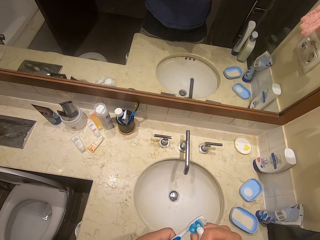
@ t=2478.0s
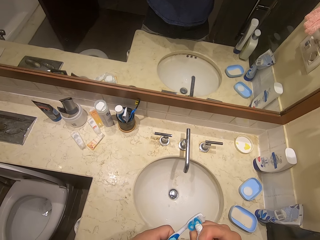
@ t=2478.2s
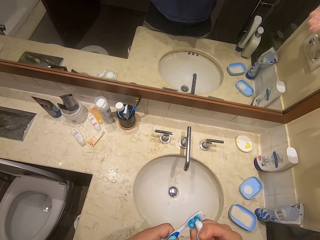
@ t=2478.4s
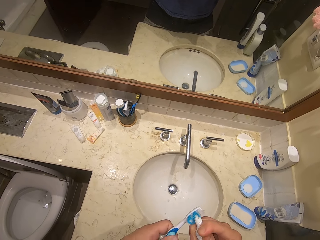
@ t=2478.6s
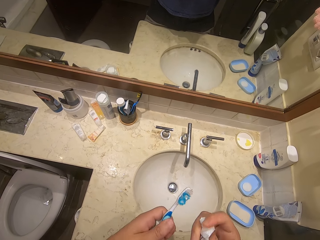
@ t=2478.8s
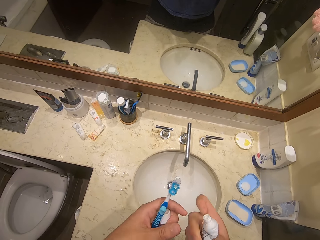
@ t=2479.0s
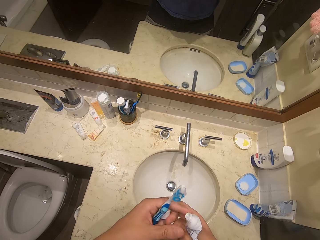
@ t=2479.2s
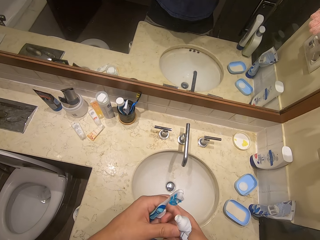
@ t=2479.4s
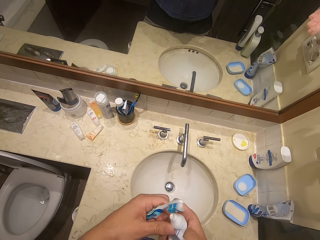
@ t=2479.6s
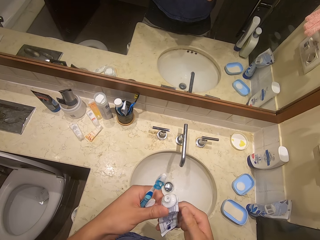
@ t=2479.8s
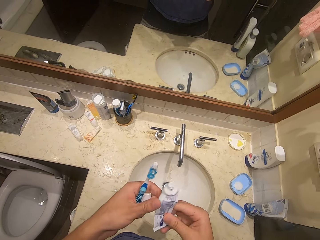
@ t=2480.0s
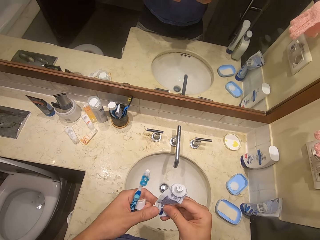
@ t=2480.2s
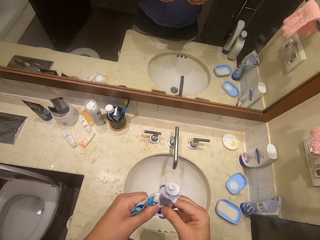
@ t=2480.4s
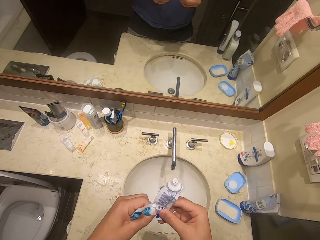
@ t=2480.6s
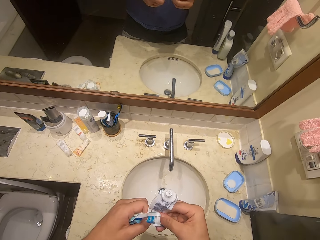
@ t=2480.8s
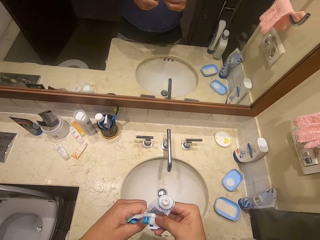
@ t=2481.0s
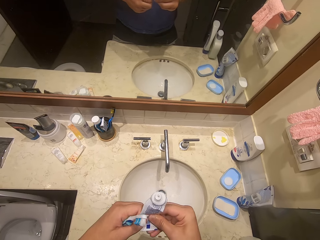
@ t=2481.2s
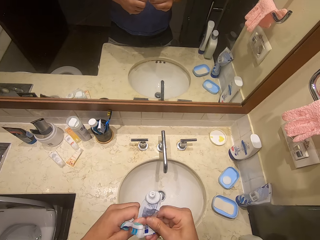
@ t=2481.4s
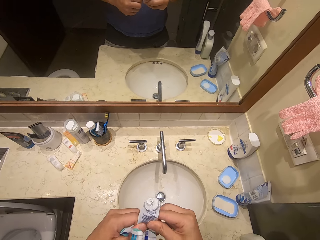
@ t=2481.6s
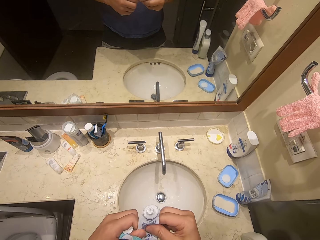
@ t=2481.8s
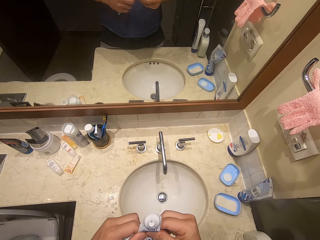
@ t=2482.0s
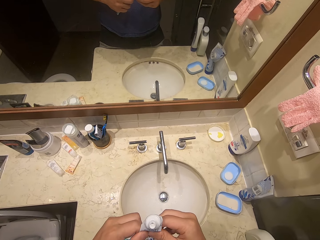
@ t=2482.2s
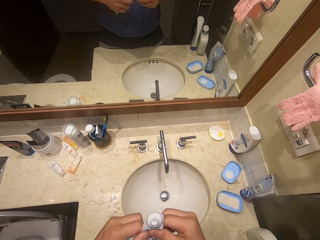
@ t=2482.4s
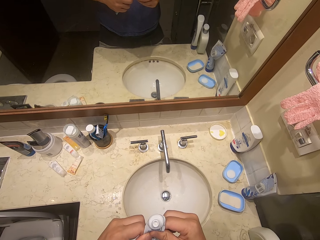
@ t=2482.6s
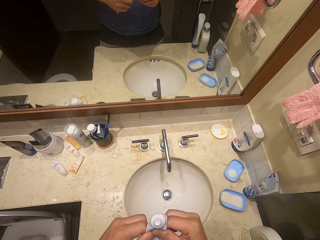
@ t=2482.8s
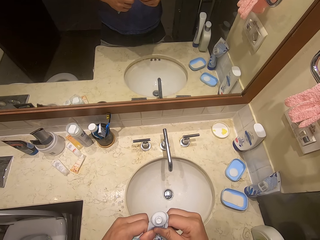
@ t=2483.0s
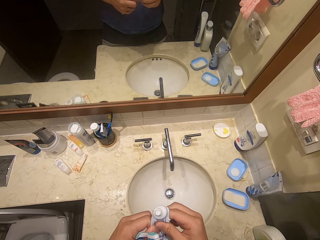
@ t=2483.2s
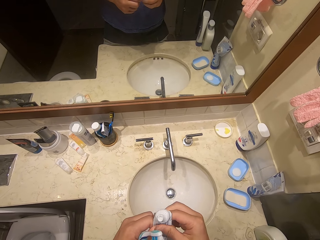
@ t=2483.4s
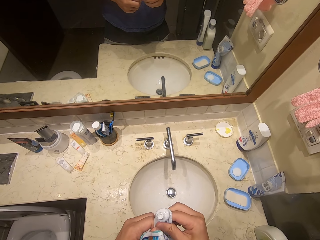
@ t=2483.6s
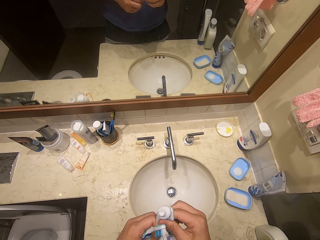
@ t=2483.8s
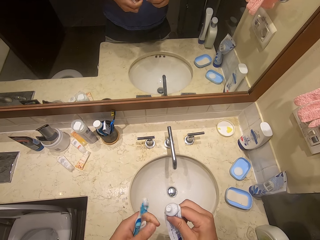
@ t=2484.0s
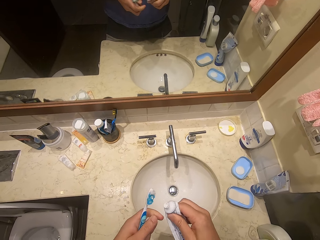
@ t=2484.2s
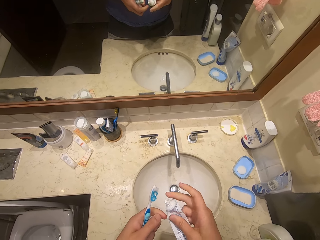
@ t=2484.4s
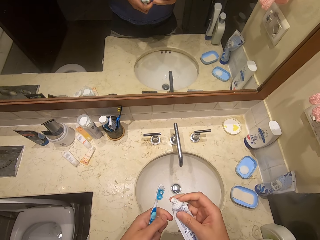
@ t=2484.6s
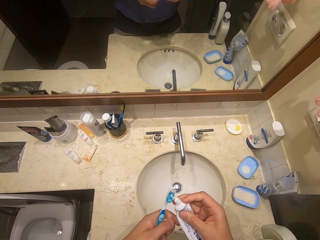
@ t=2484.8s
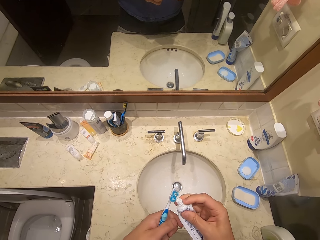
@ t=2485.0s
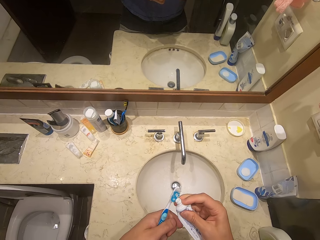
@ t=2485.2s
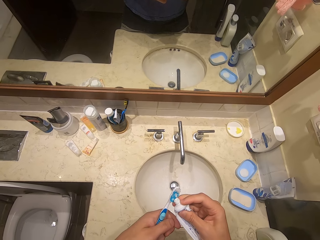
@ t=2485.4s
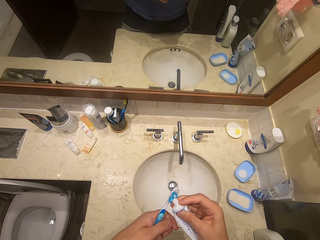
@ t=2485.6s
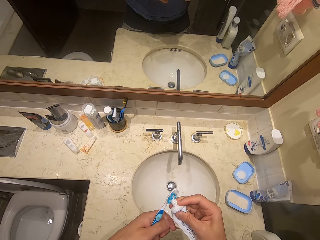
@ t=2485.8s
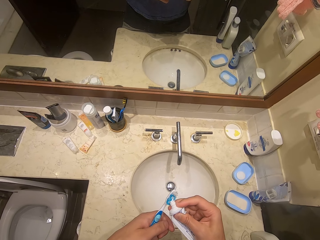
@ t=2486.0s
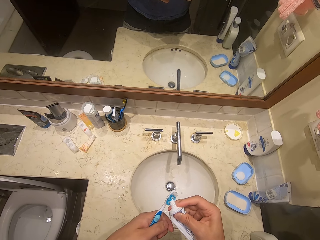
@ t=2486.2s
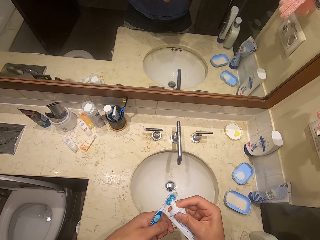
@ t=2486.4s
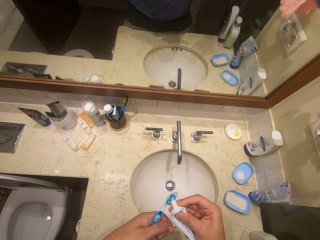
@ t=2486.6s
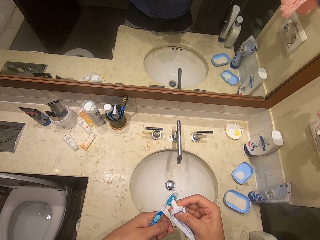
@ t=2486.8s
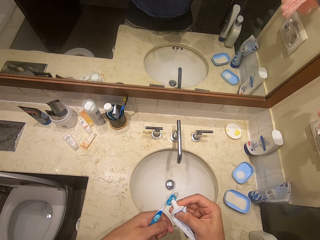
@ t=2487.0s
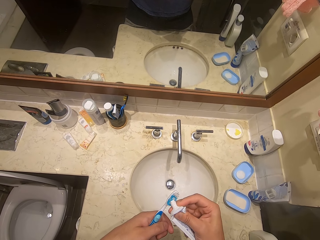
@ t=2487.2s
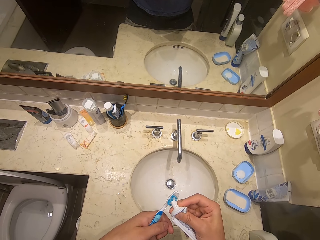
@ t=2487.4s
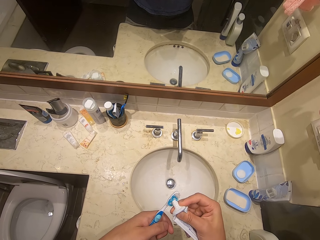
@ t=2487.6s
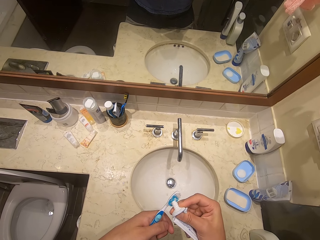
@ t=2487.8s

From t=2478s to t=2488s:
The camera wearer squeezes the paste. They put the paste on the toothbrush.

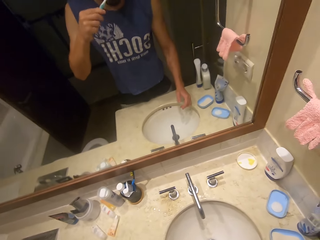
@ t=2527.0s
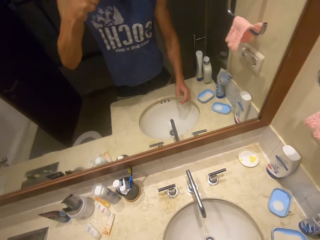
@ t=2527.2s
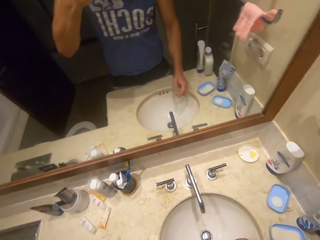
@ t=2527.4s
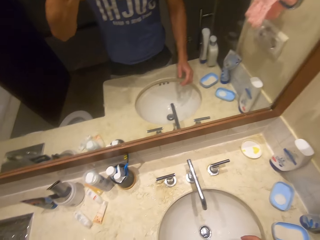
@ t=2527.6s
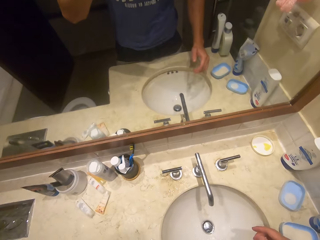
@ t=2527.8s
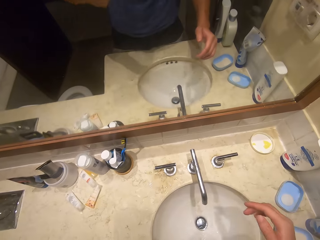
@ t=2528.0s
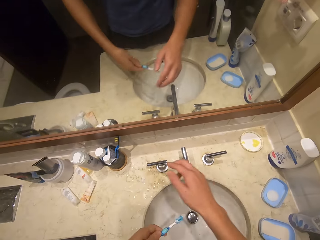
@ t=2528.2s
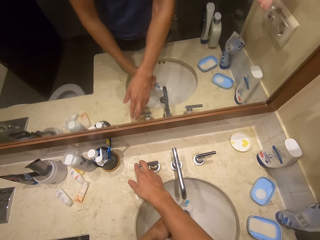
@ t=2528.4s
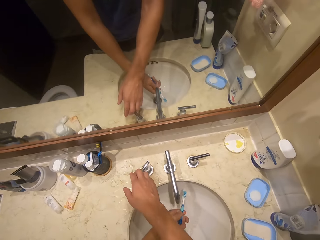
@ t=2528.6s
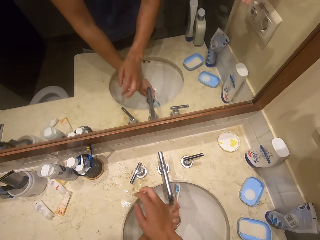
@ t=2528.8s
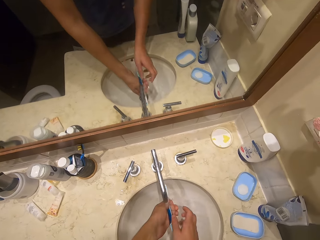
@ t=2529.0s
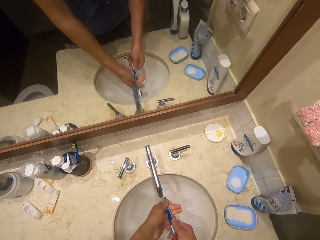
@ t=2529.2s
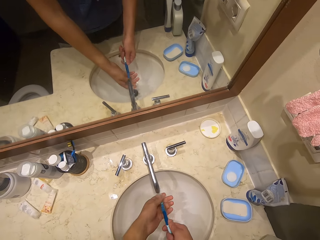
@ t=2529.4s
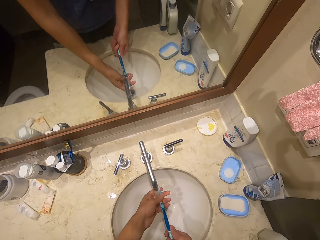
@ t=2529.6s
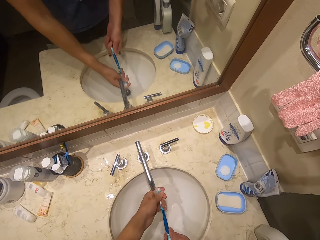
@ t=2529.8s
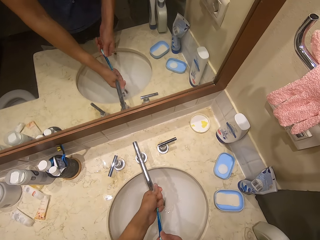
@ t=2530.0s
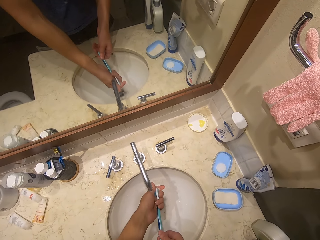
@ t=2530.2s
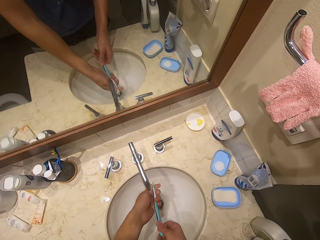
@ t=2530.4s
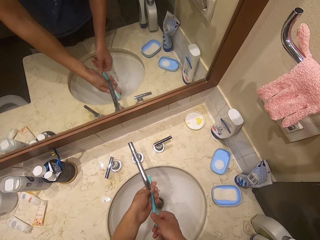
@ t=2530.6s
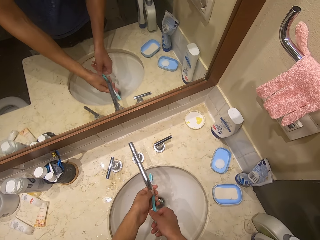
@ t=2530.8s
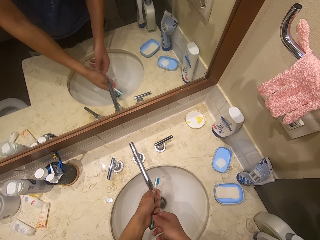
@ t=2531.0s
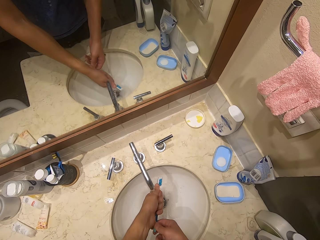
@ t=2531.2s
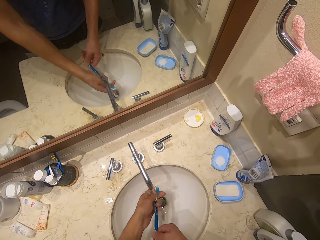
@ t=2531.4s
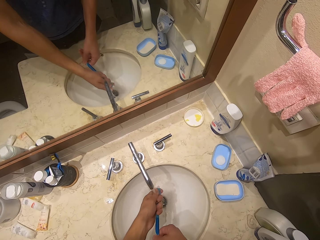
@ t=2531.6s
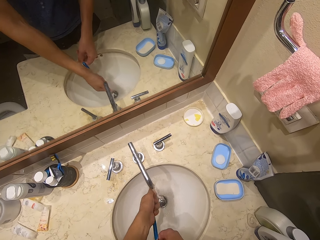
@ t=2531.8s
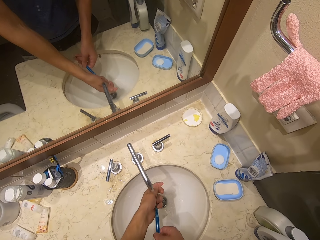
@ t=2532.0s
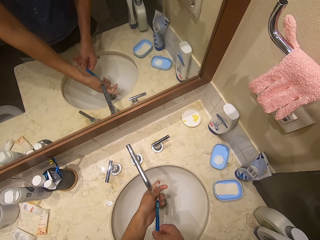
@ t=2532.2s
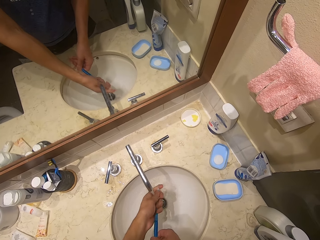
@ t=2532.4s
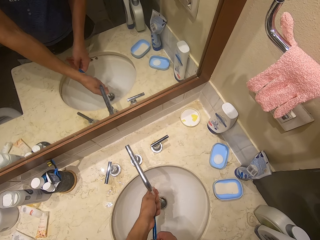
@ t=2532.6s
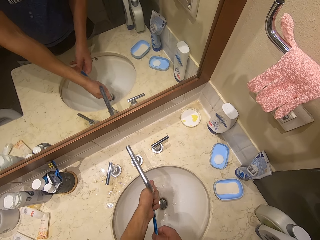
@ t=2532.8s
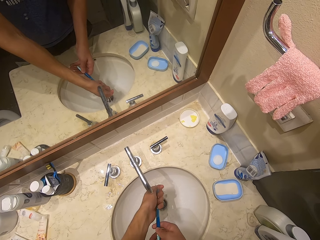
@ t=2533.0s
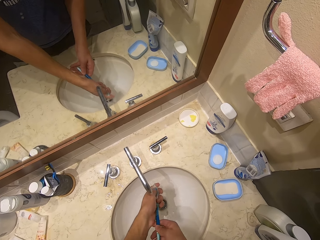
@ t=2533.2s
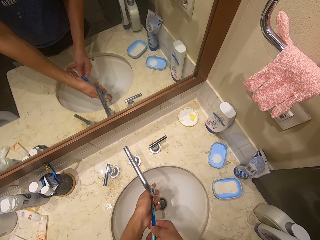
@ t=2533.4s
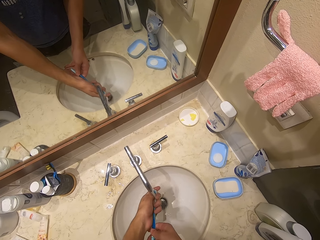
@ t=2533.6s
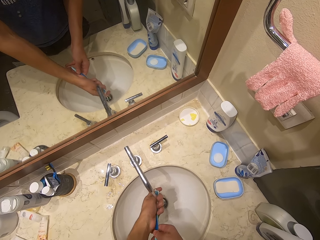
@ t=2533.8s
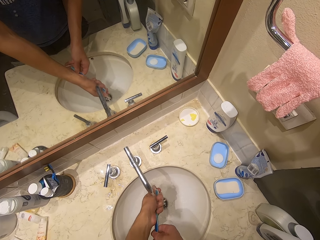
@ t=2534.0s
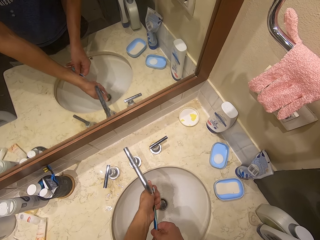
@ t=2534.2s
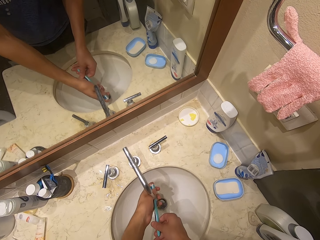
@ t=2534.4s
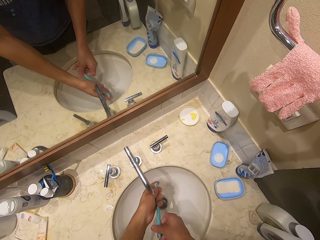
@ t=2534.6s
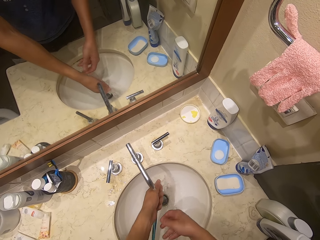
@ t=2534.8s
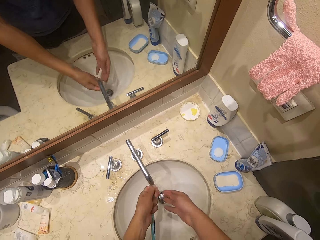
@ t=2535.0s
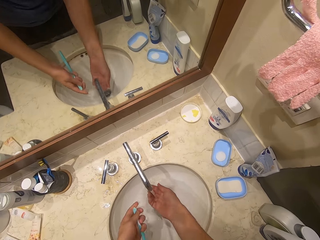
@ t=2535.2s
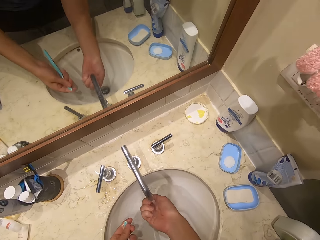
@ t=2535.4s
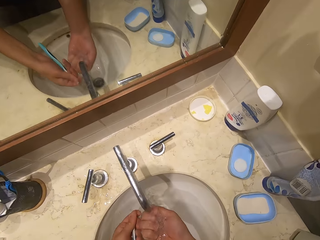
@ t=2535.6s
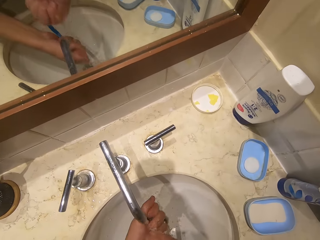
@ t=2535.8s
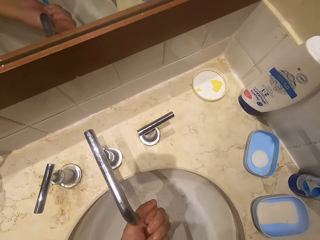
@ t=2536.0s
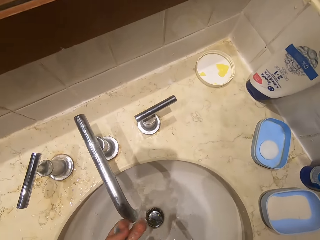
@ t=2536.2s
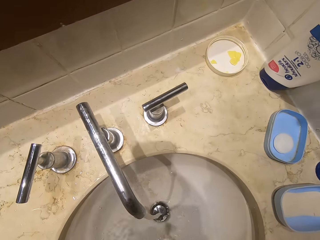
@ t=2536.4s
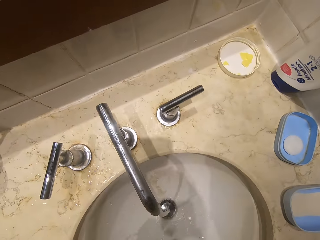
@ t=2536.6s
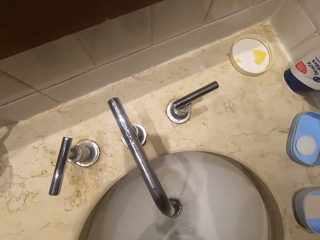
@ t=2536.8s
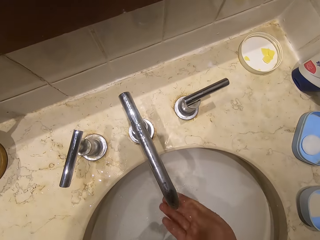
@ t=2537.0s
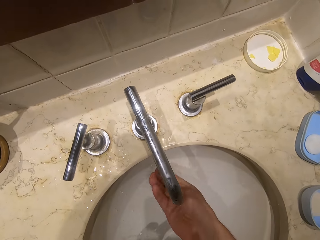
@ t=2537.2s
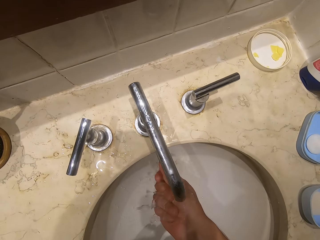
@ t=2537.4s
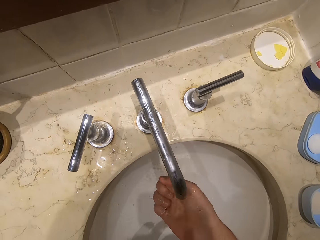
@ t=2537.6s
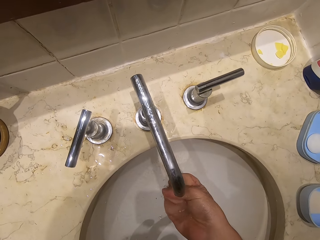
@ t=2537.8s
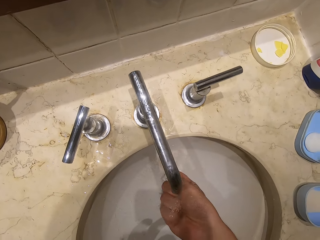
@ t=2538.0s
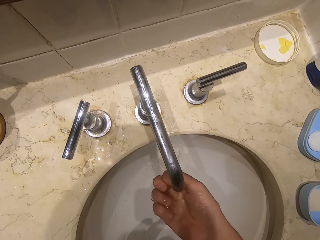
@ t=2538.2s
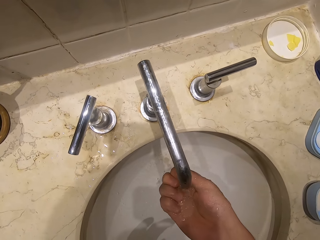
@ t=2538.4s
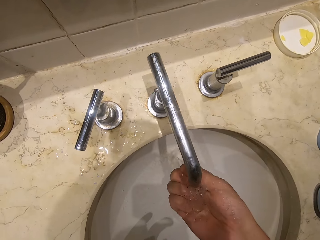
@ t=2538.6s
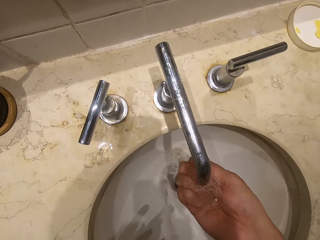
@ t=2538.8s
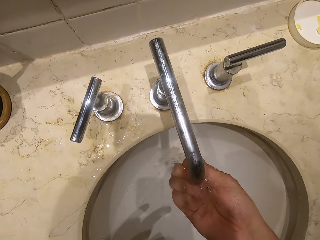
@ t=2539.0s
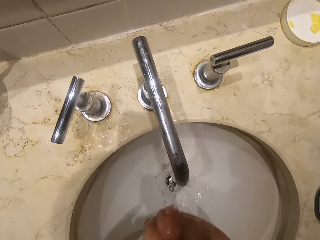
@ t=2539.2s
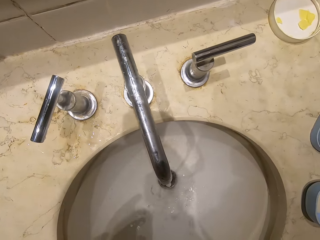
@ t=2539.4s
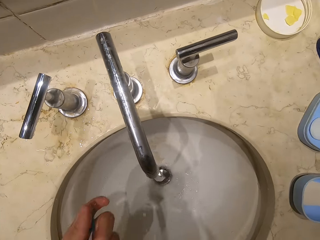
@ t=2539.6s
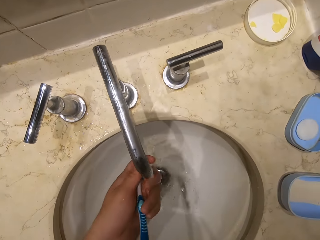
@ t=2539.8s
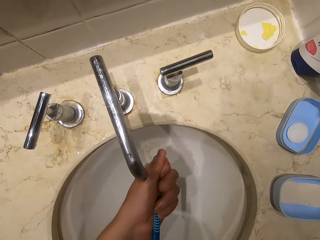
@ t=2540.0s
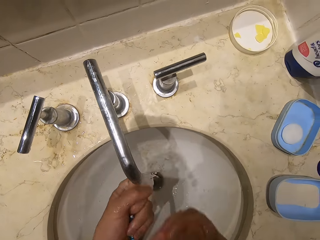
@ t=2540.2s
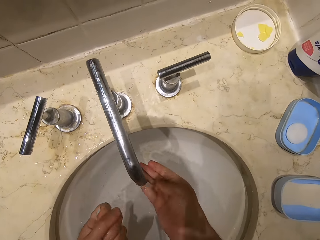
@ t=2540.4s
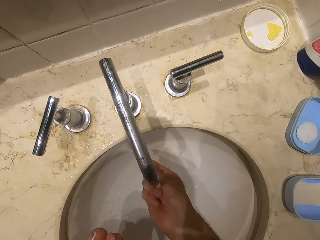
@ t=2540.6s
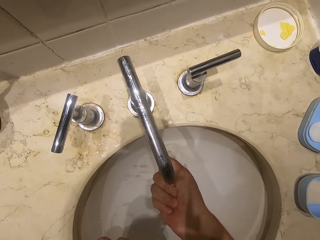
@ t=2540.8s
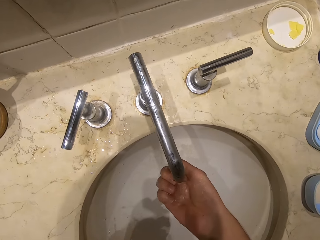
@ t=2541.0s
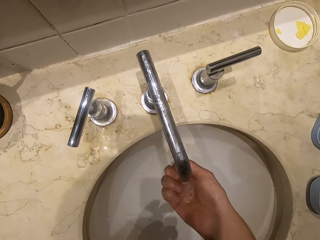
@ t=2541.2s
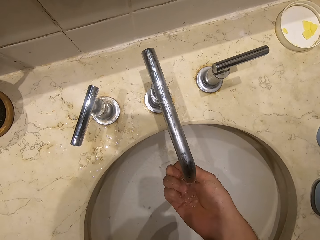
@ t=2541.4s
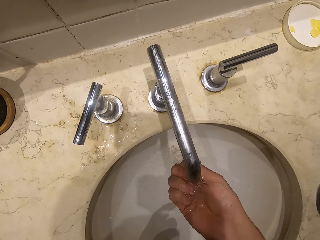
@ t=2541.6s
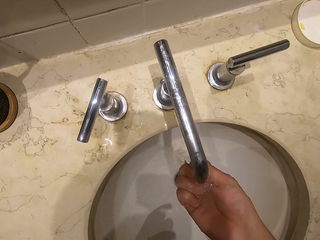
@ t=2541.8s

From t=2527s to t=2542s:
The camera wearer opens the tap. They rinse the toothbrush. They sip the water.
